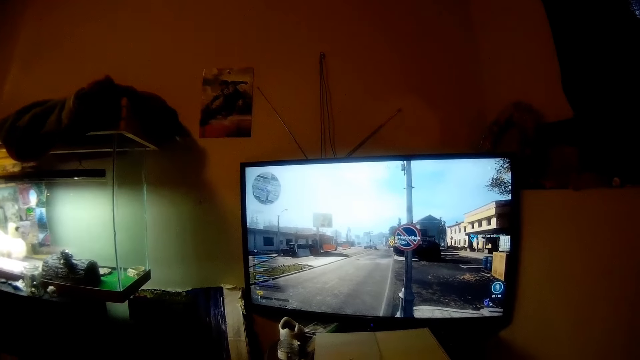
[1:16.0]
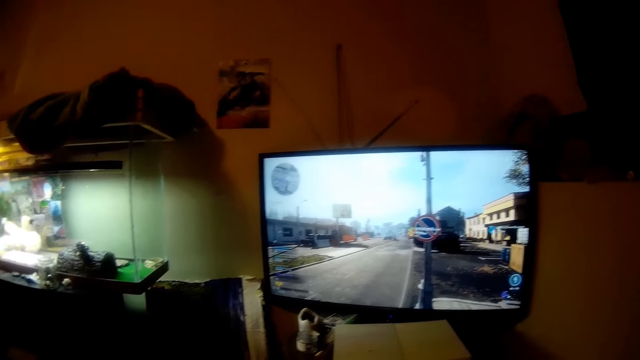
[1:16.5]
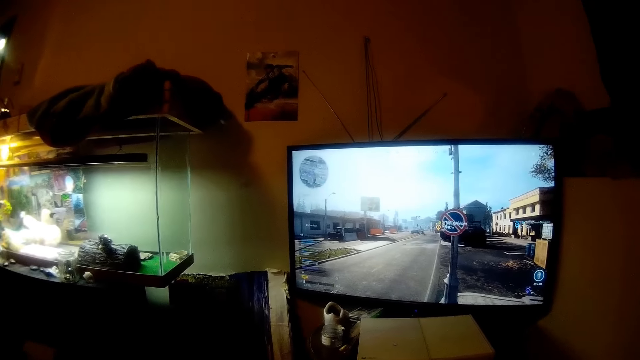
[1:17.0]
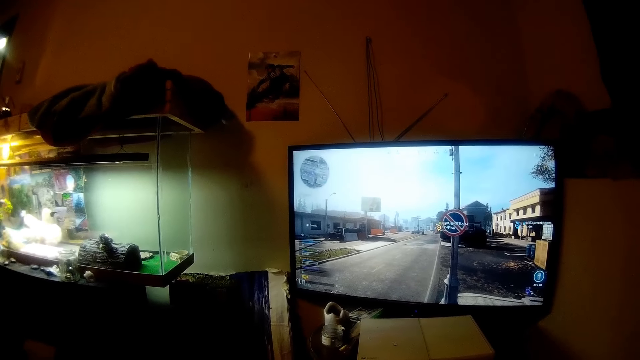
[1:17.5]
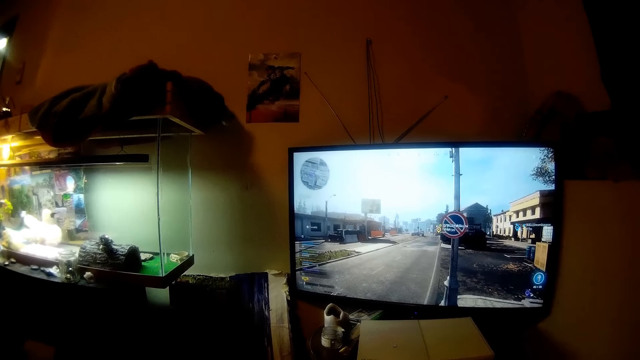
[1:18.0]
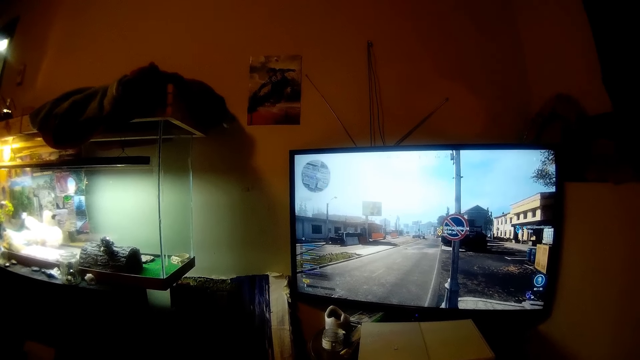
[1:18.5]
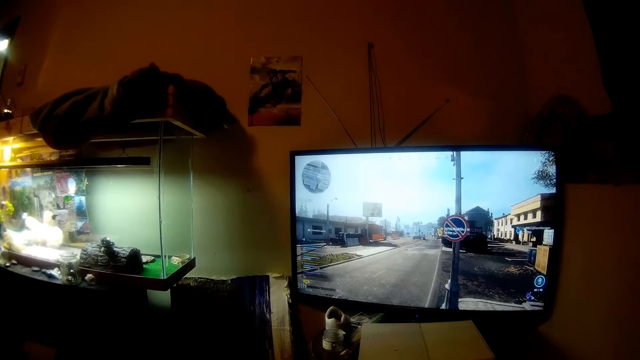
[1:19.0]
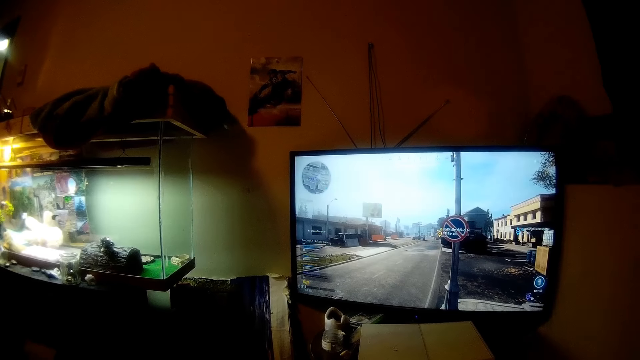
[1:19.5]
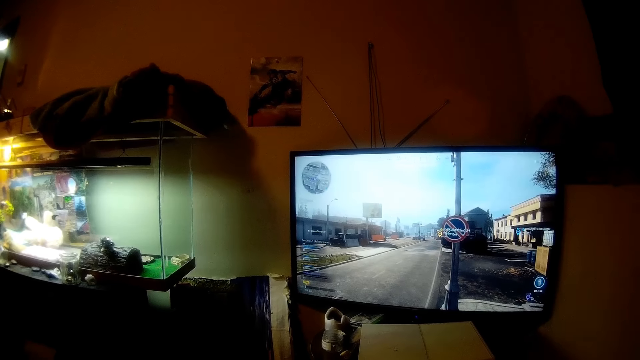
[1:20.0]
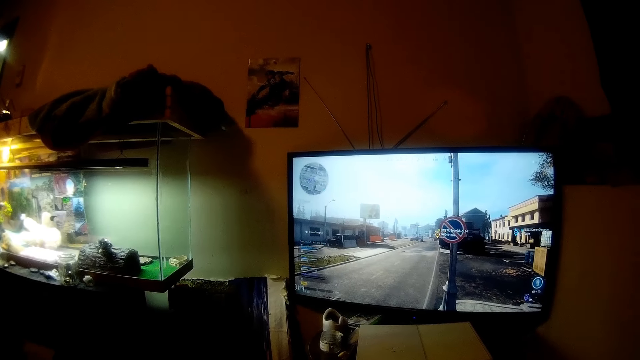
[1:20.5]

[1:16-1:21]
The camera wearer plays the video game.

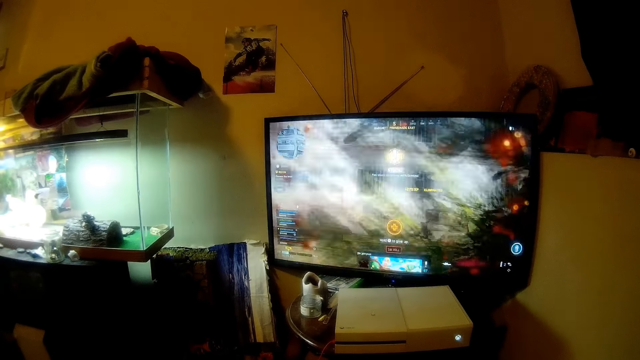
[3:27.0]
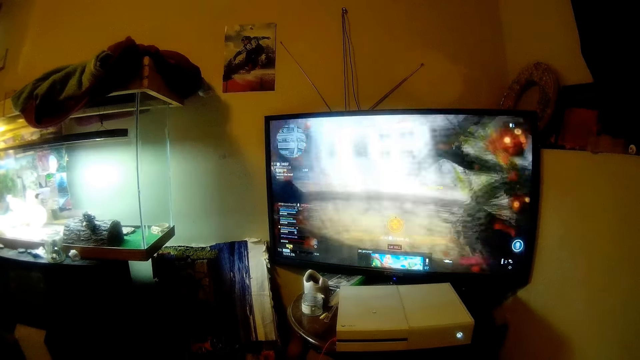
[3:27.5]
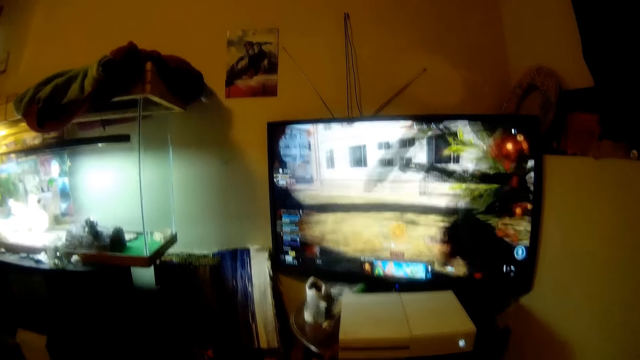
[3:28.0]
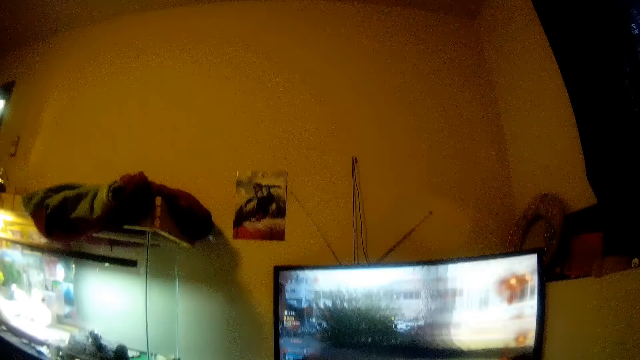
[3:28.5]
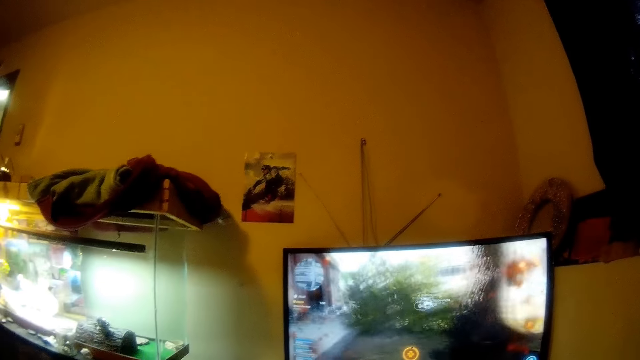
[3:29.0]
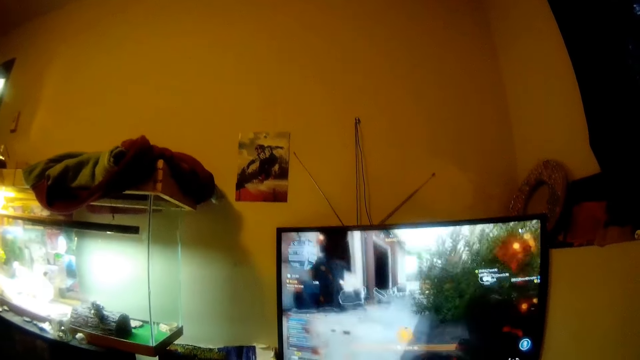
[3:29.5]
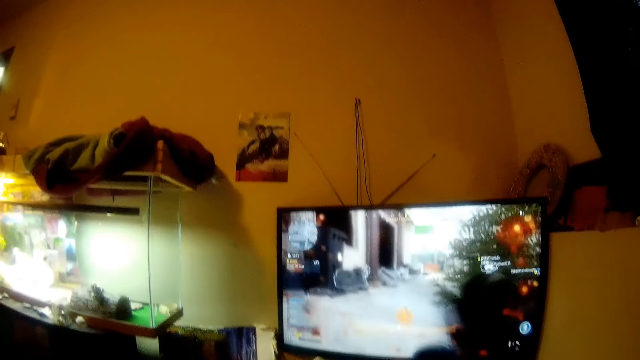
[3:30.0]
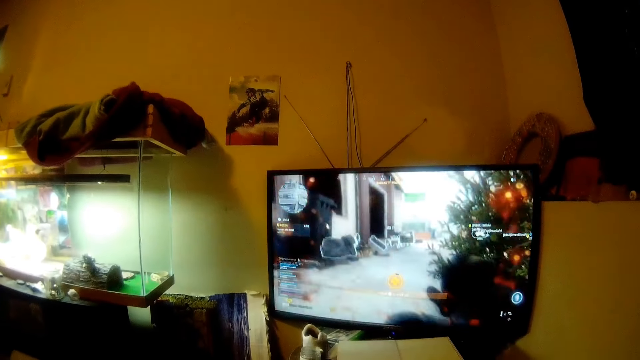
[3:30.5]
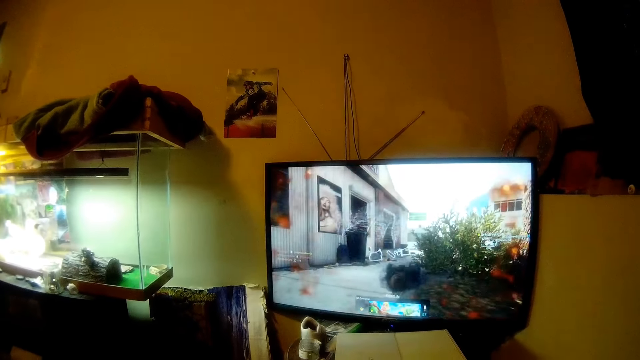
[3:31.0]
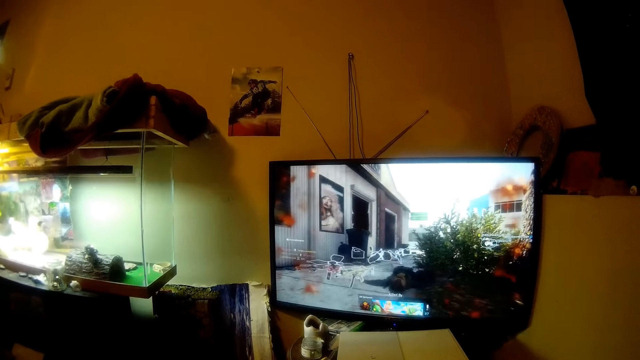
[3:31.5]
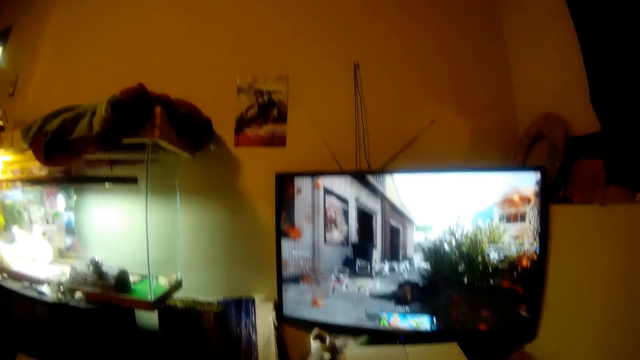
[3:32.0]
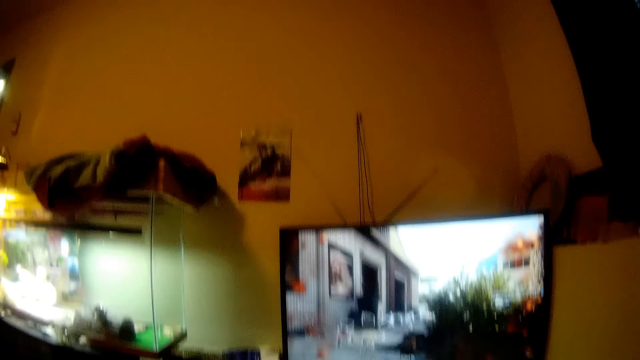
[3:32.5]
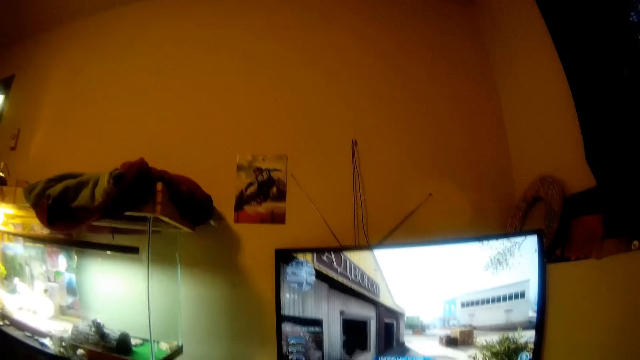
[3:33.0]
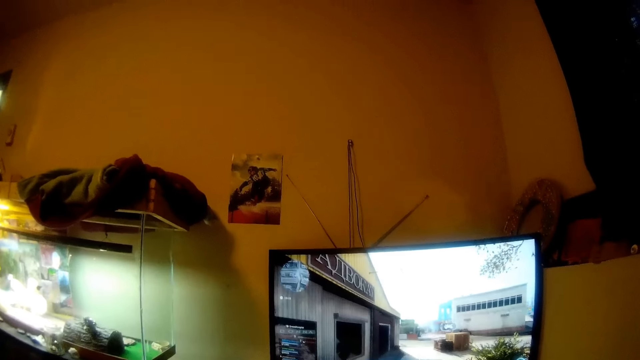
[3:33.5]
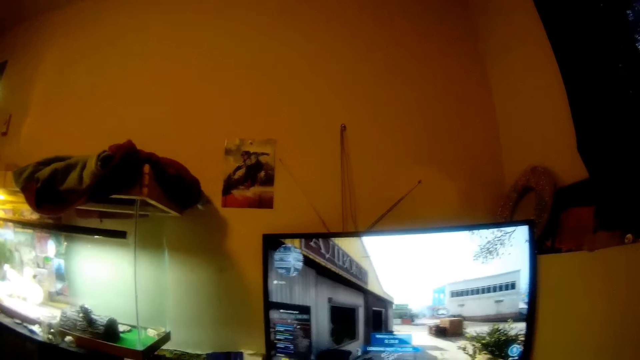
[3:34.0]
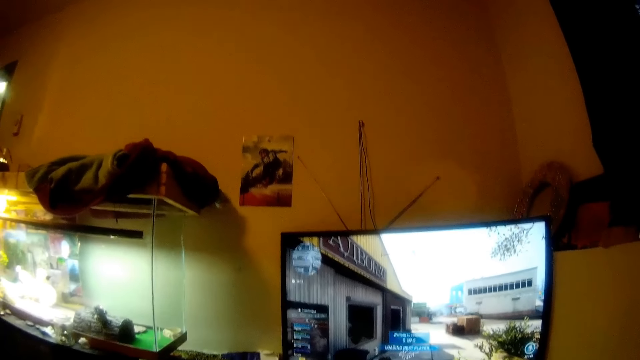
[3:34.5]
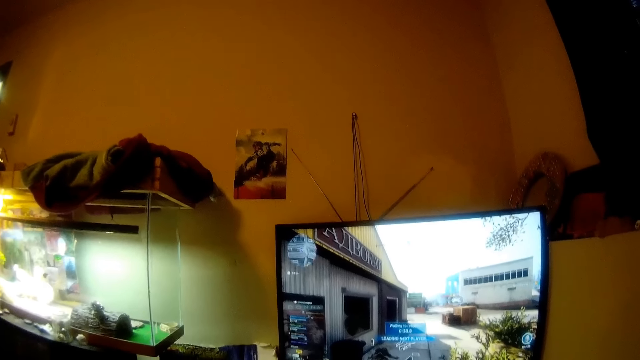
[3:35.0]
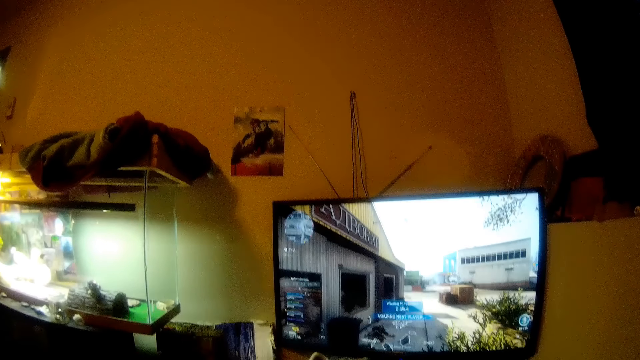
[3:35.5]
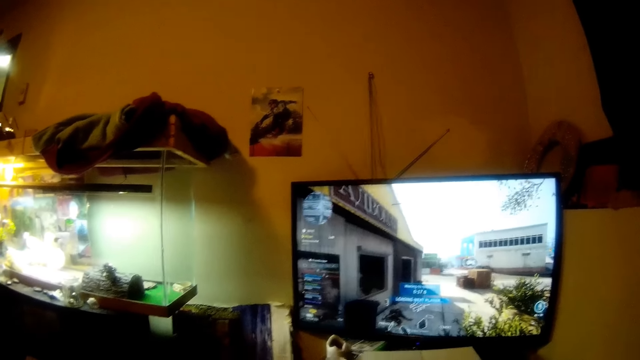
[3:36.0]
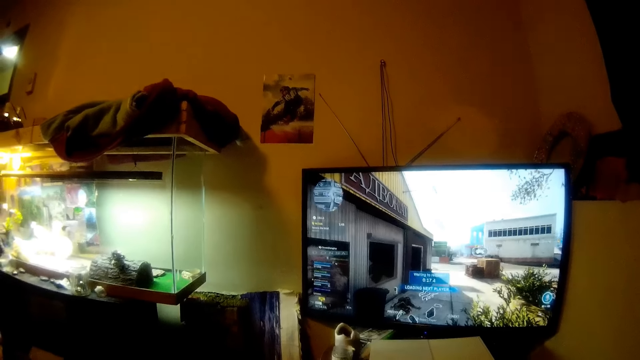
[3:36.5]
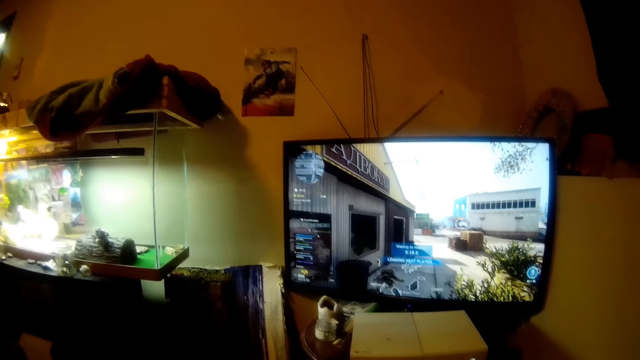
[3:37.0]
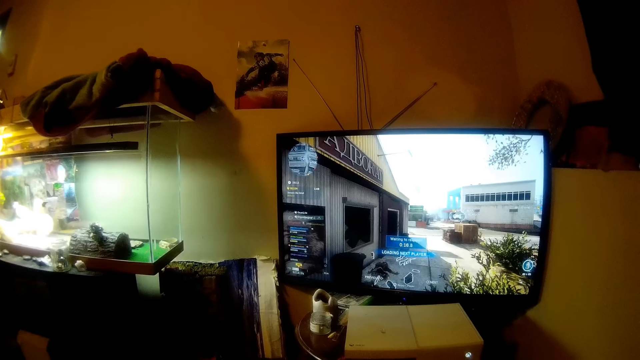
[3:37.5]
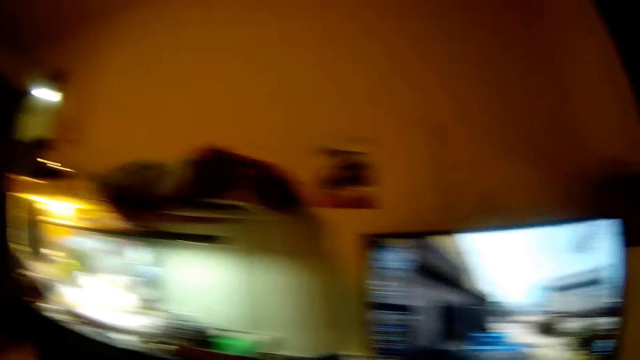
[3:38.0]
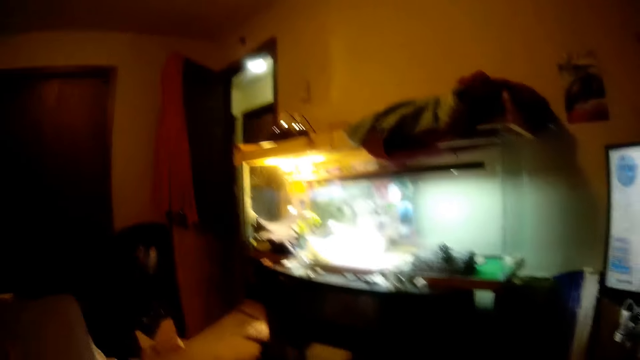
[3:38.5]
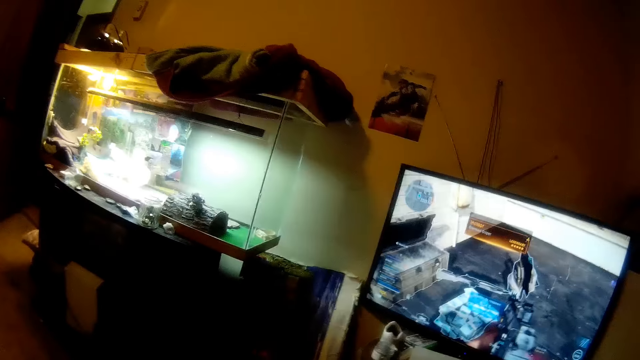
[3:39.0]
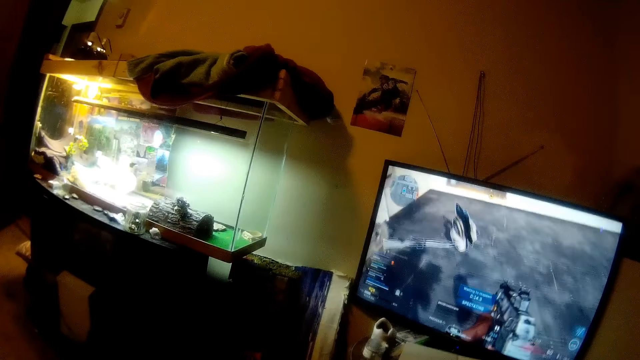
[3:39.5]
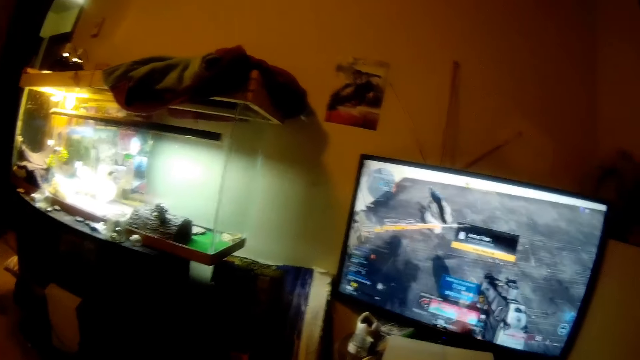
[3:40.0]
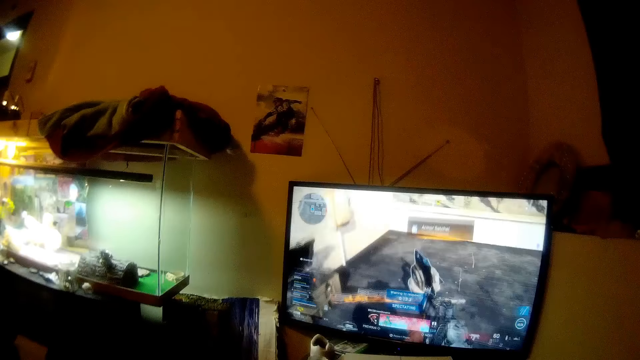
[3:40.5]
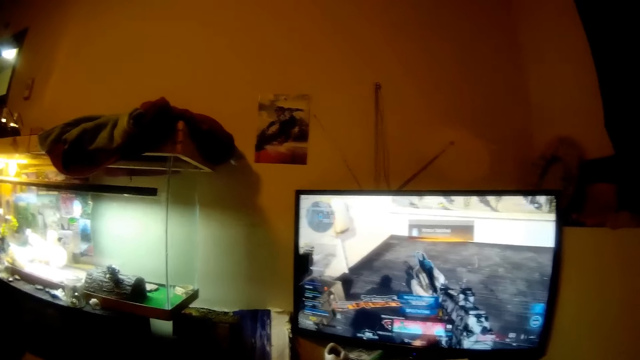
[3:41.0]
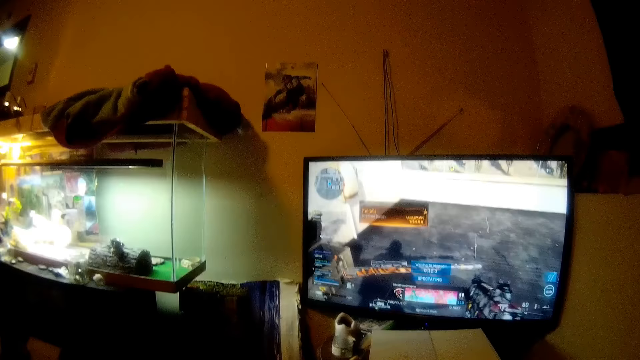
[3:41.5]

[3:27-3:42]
The camera wearer talks to a man. They play the video game. They talk to the man. They play the video game. They talk to the man. They play the video game.
